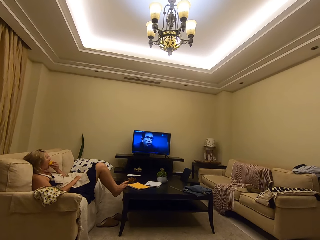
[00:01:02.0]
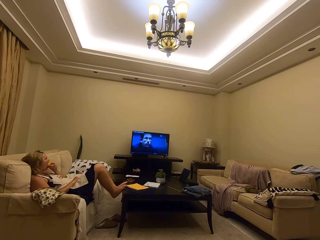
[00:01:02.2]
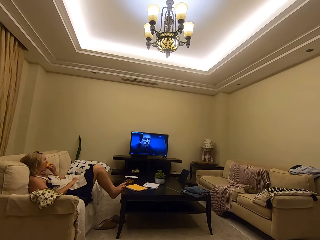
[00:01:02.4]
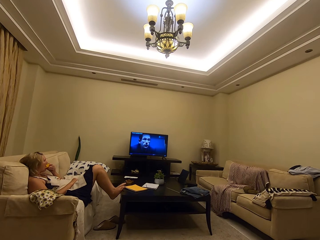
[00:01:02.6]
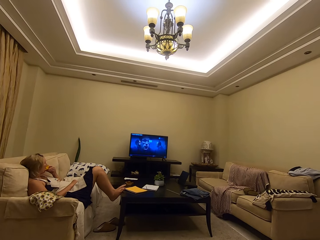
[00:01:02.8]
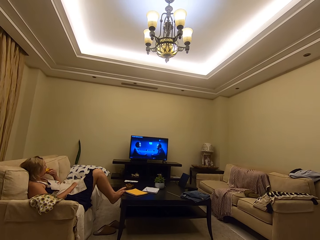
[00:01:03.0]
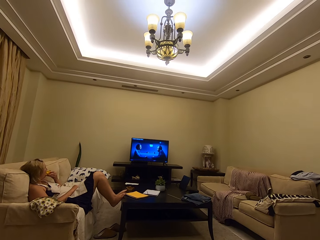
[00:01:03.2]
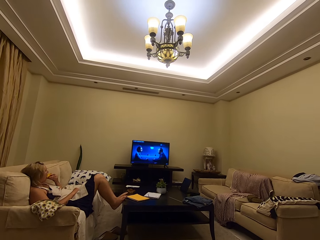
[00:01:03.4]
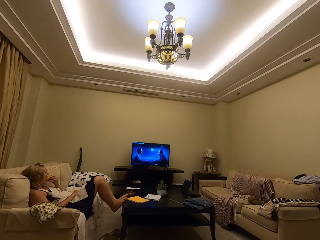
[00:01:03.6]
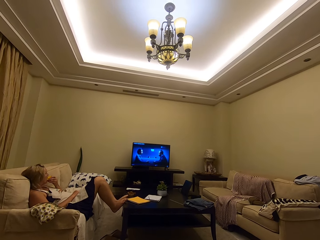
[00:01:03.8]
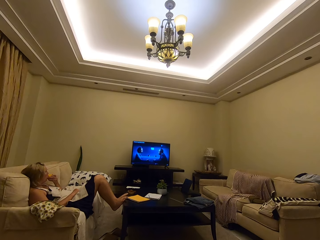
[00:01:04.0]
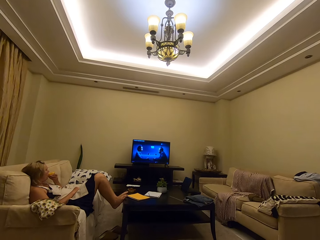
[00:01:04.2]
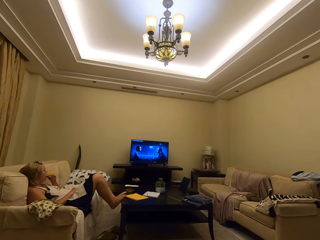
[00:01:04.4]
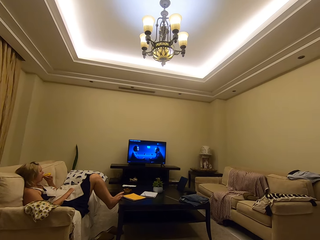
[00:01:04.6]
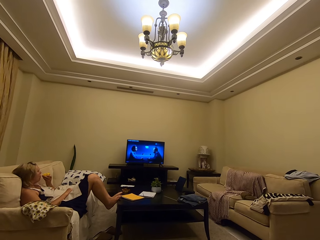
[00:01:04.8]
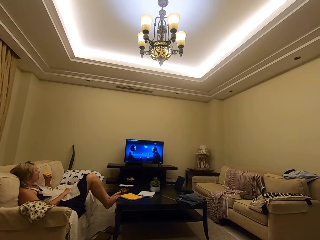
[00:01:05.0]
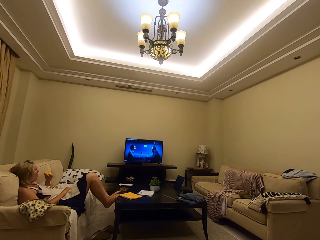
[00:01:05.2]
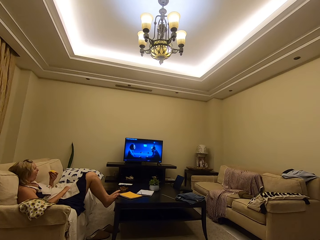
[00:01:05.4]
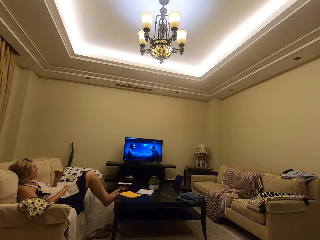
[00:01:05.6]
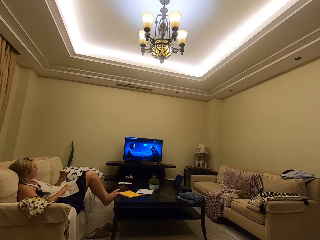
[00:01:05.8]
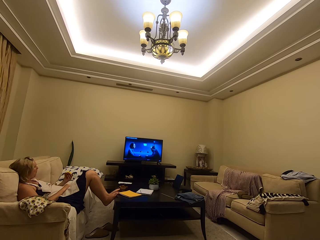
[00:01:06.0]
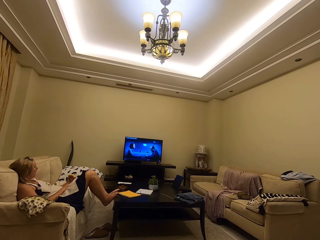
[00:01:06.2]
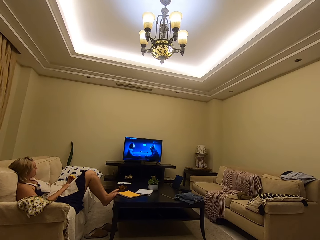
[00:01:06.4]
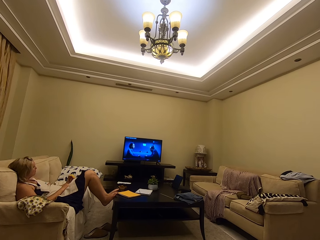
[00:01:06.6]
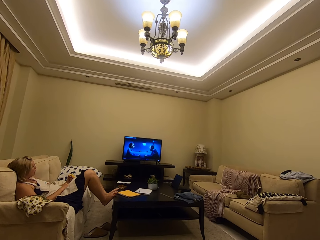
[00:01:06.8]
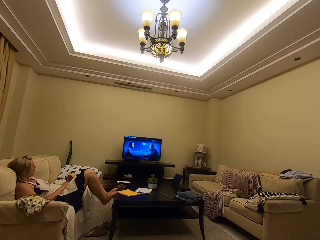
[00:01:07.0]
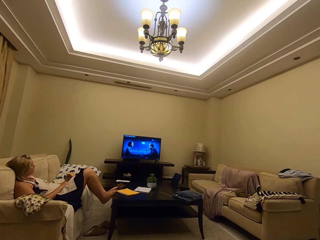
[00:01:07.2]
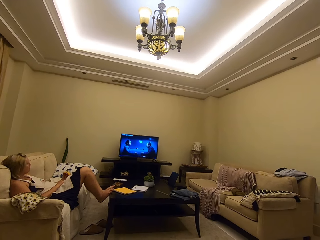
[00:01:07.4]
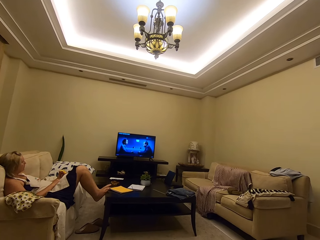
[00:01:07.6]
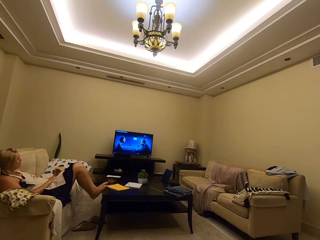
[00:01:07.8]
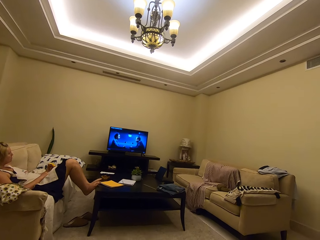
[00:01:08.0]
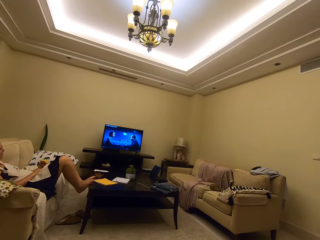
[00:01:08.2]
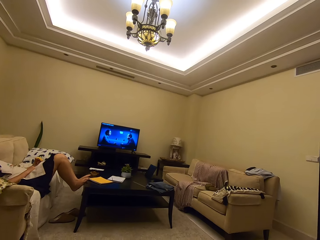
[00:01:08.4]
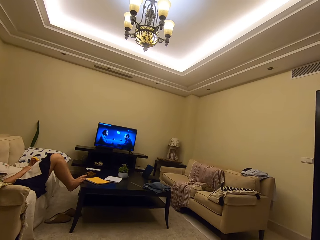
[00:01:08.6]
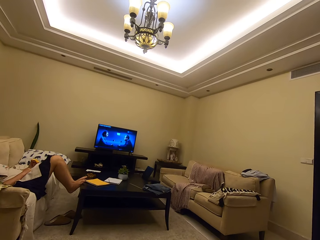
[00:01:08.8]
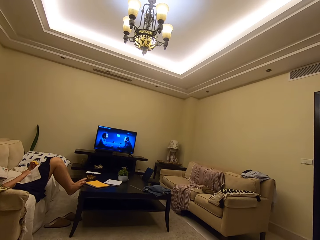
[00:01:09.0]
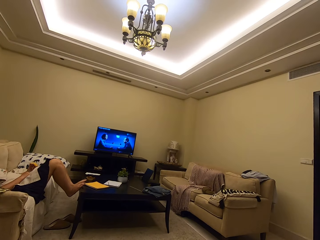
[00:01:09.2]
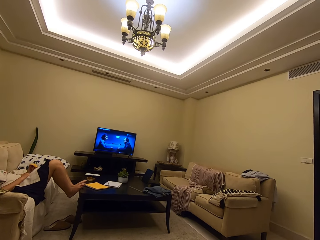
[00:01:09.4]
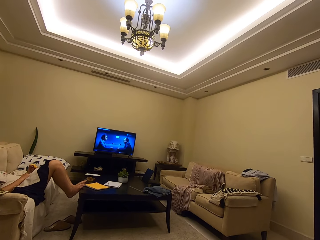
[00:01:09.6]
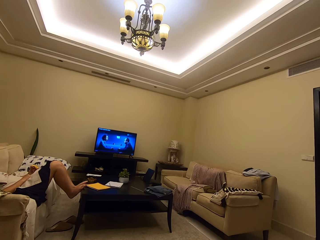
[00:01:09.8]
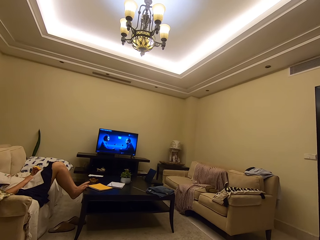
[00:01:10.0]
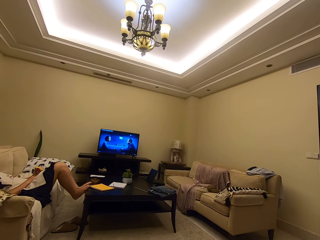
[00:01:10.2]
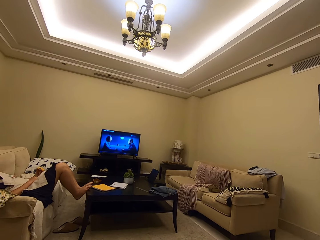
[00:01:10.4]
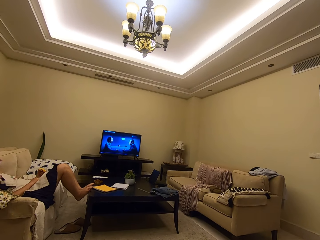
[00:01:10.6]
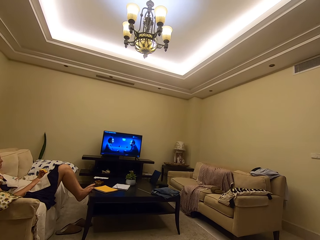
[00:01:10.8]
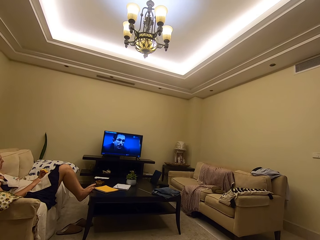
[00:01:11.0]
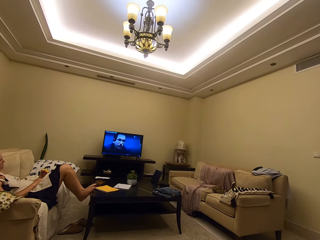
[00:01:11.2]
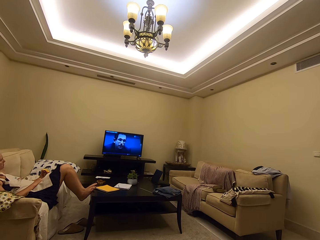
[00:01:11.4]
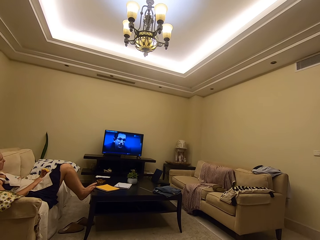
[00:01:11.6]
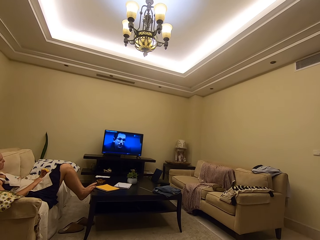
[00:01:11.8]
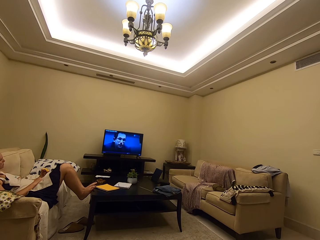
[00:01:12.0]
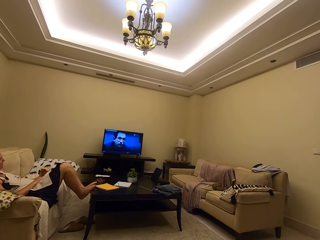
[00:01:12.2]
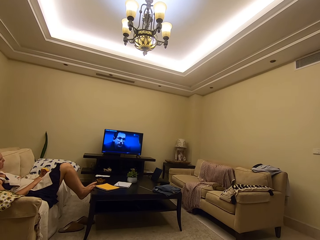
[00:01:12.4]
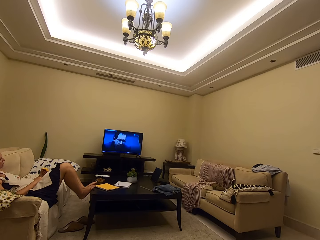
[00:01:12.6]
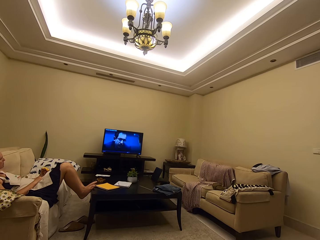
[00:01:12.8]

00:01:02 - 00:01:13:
A person watches TV on the couch.

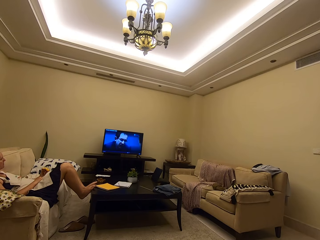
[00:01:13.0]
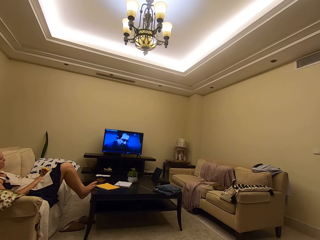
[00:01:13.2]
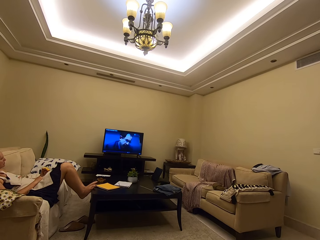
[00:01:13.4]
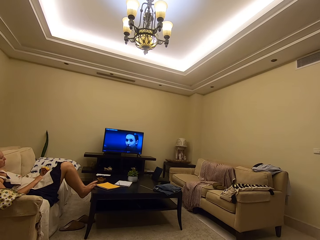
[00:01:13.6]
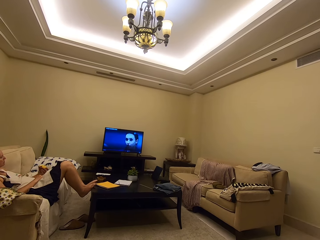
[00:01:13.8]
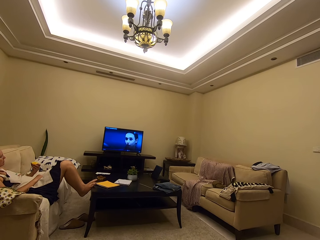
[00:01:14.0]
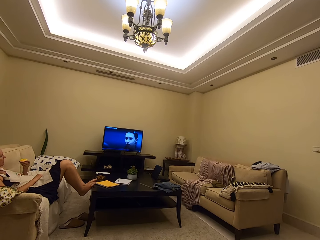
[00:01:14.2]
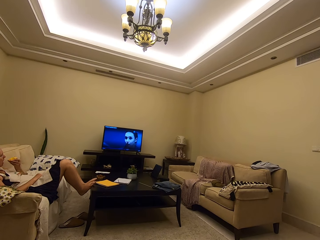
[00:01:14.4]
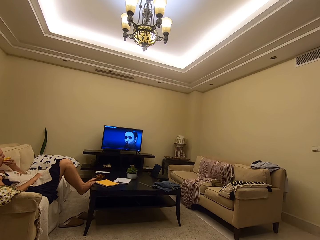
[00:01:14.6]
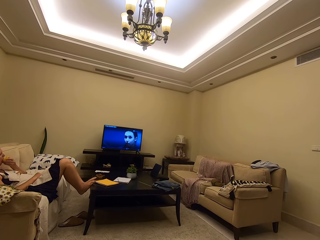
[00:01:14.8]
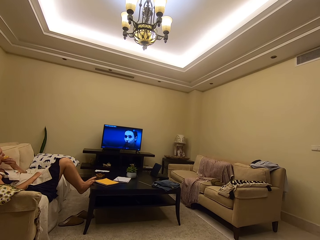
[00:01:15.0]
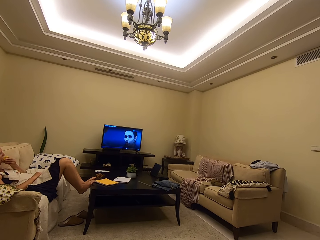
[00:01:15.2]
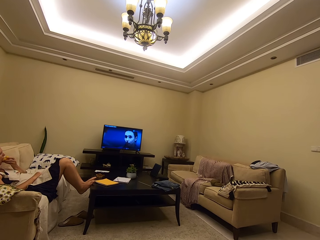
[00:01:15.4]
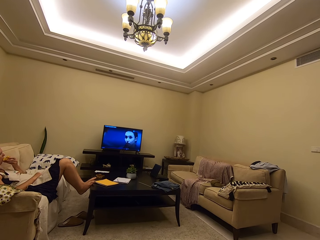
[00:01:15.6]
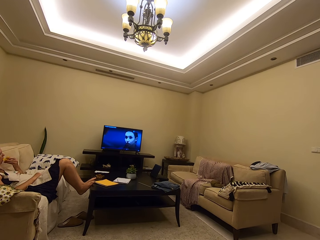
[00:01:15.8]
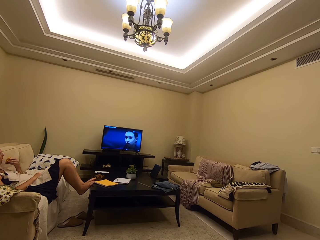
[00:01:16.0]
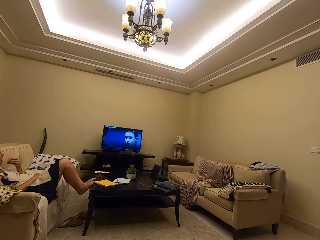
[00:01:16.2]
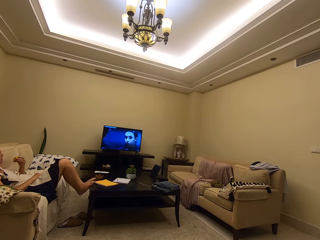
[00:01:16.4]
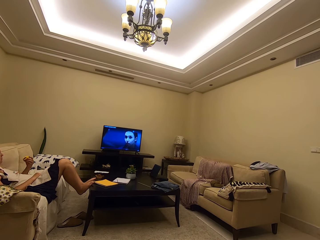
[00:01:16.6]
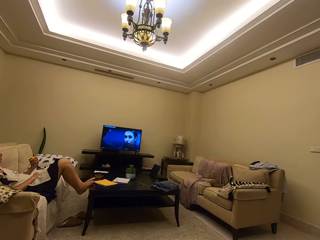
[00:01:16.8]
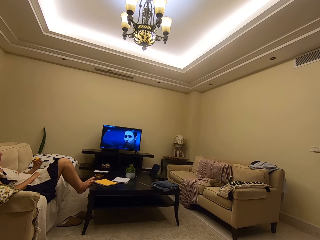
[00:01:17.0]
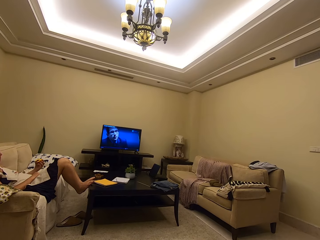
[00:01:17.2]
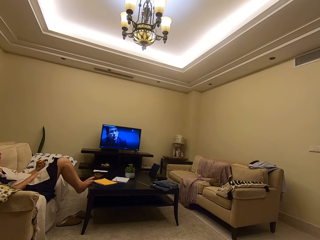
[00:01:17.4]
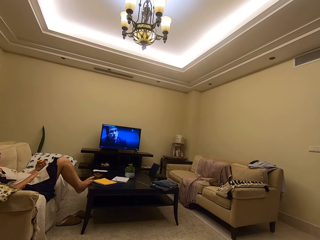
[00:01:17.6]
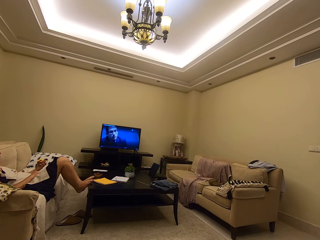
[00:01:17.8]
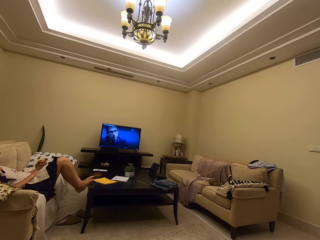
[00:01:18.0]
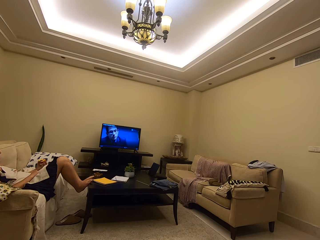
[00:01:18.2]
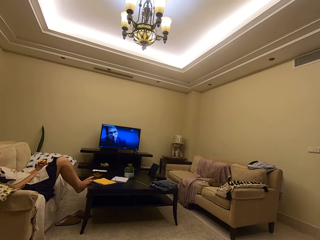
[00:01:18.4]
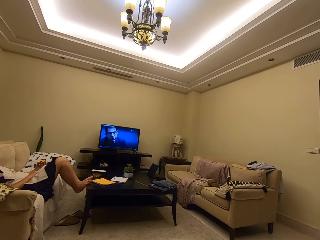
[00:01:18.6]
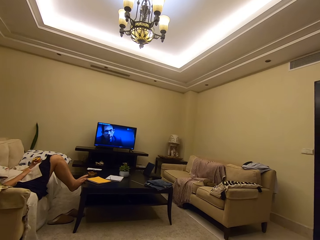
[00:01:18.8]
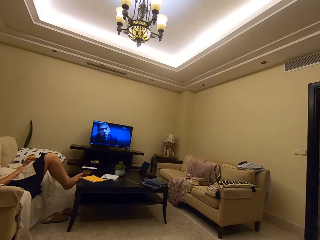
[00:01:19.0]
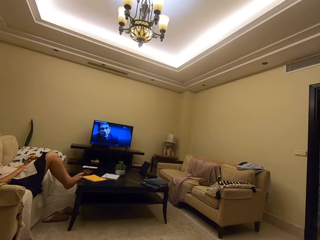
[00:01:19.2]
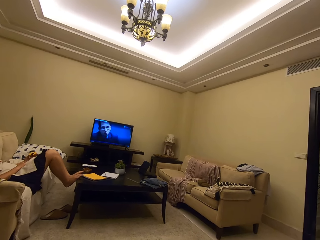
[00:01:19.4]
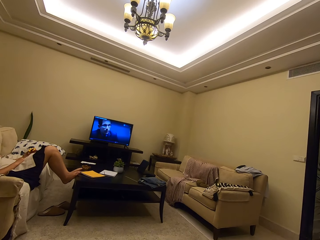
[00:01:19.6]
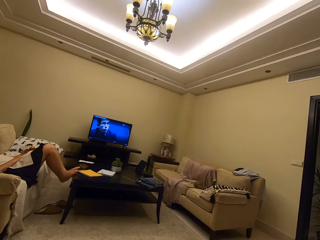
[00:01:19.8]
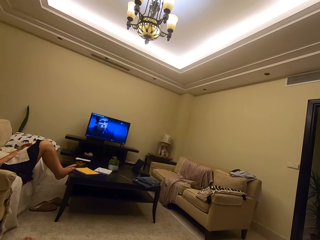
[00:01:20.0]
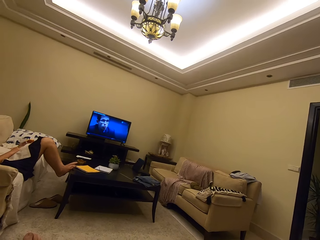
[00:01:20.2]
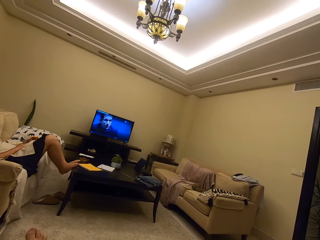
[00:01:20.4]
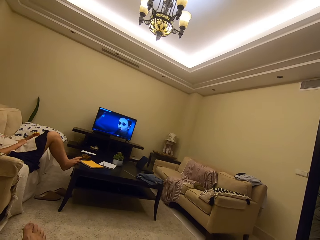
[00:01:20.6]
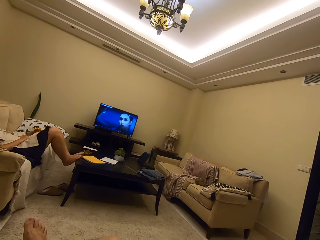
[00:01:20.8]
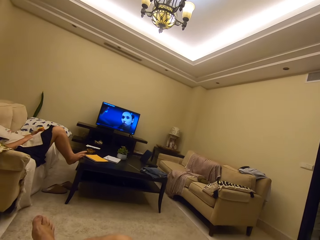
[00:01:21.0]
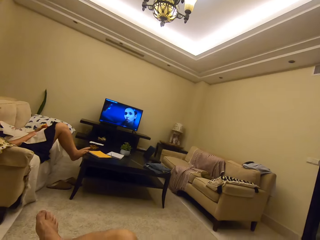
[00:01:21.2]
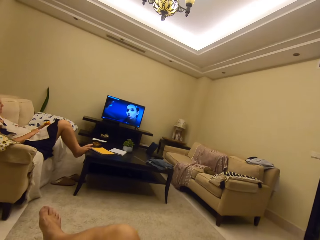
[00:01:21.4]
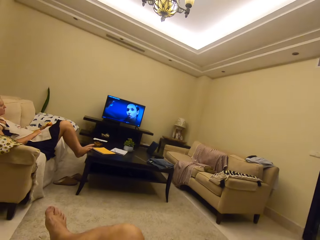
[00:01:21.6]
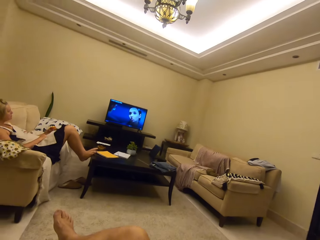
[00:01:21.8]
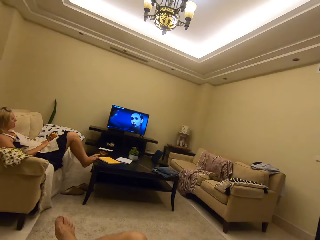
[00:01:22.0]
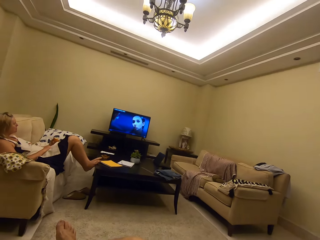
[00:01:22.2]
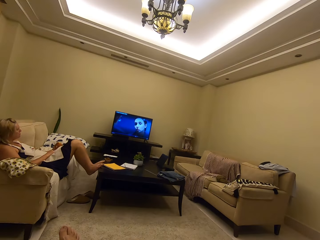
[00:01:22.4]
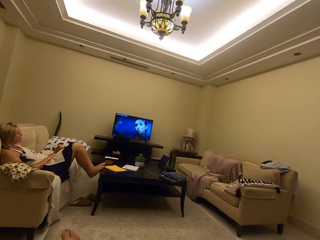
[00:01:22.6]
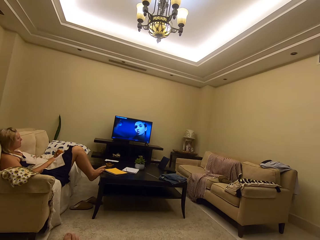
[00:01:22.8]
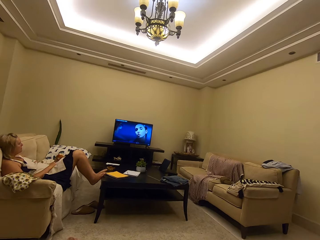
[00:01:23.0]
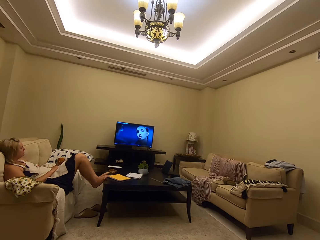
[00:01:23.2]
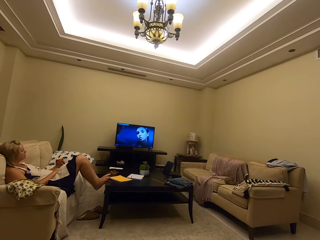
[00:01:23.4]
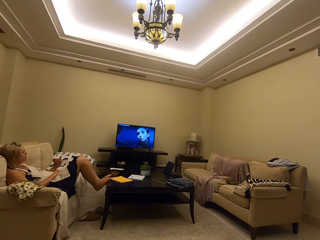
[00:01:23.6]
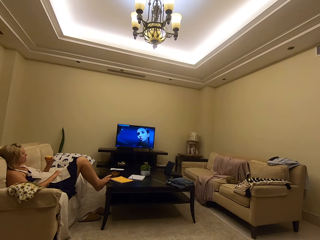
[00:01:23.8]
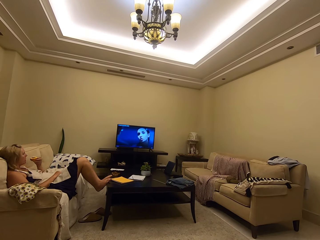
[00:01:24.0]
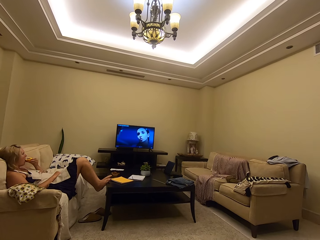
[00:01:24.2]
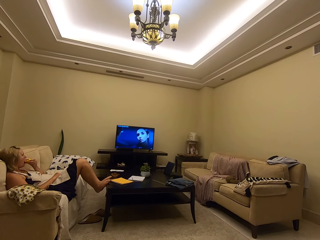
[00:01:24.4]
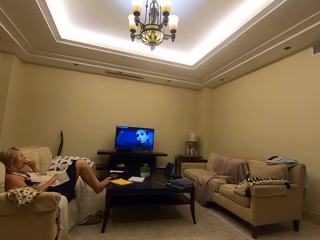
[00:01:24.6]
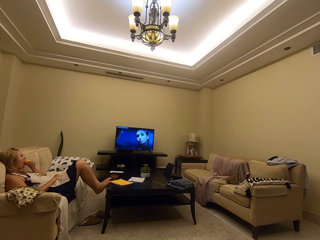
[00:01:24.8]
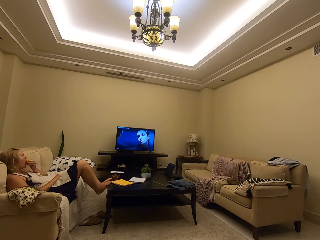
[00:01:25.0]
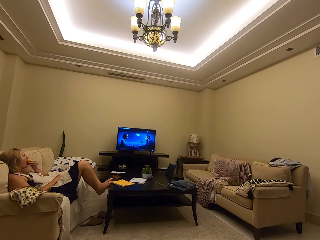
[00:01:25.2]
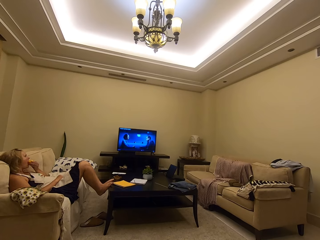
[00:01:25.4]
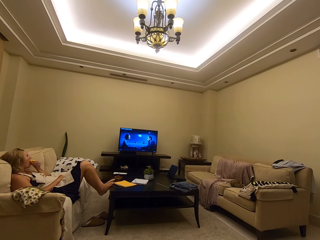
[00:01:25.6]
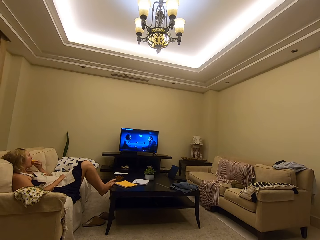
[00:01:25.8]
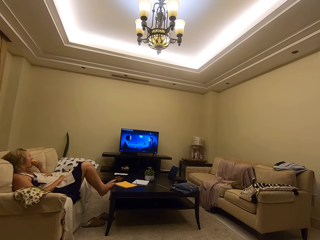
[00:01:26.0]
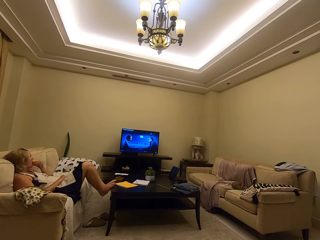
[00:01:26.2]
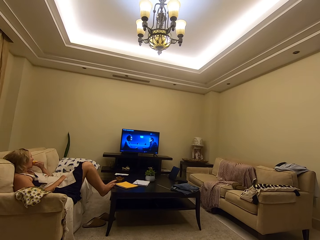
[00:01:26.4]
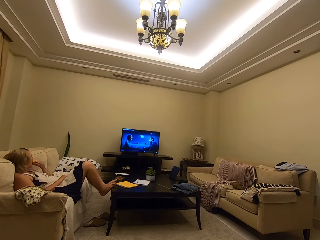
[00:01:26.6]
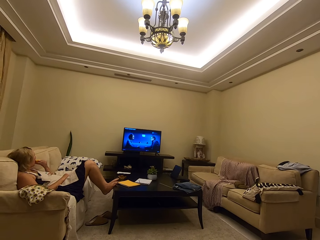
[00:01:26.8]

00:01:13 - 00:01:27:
A person eats the fruit. The camera wearer watches the TV on the couch.
